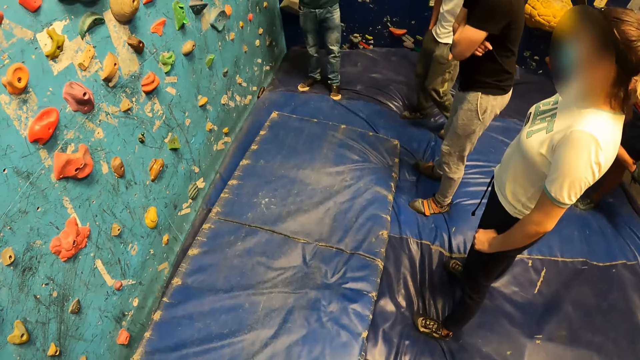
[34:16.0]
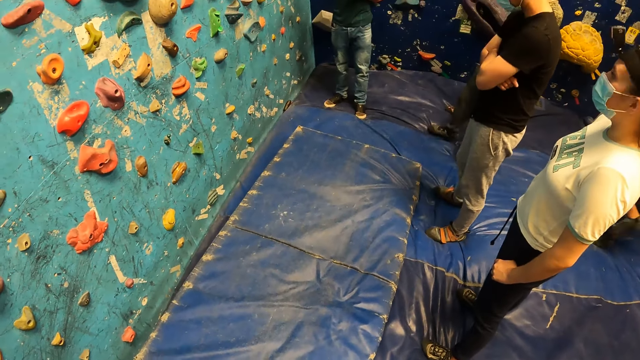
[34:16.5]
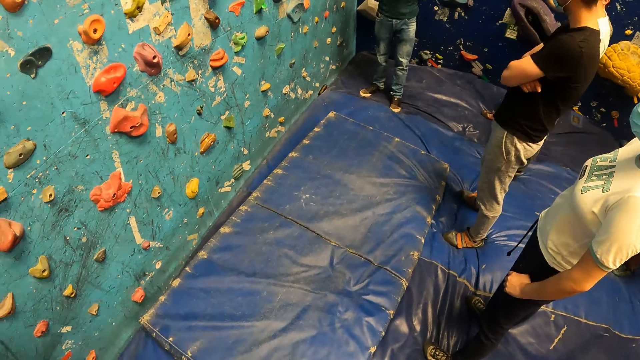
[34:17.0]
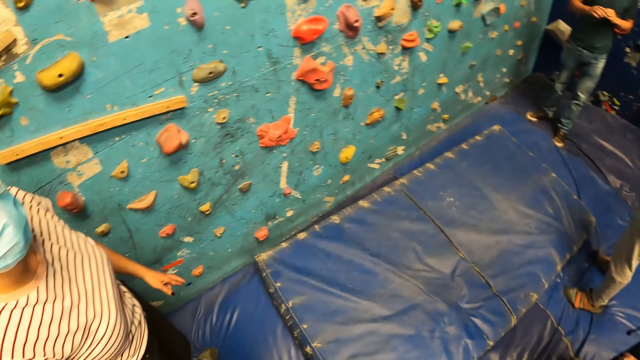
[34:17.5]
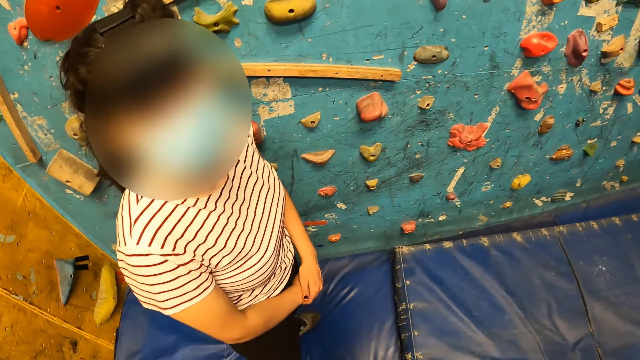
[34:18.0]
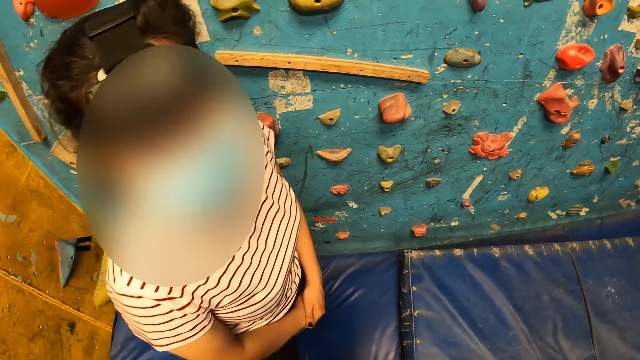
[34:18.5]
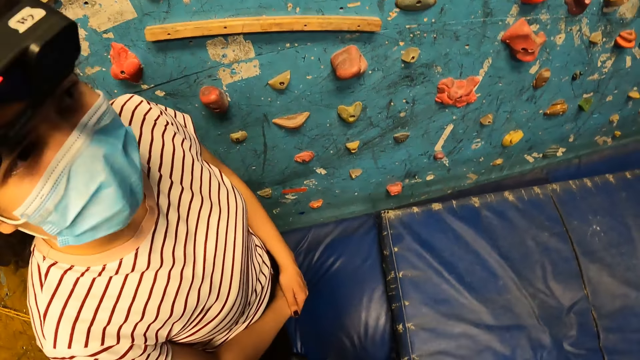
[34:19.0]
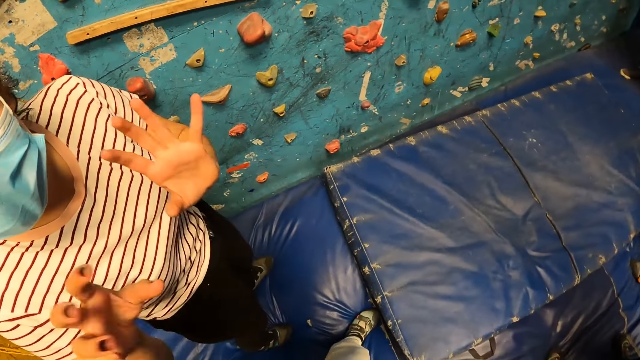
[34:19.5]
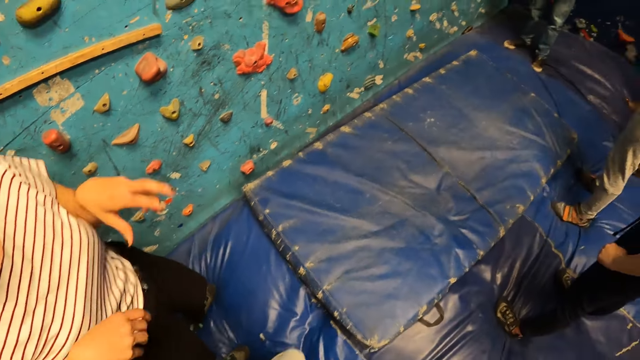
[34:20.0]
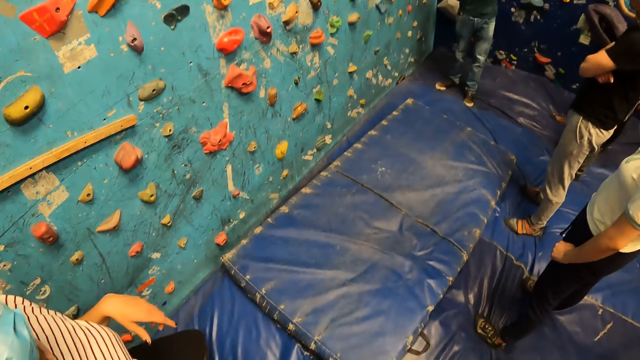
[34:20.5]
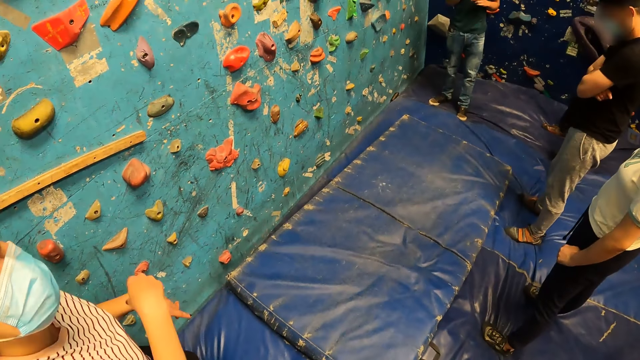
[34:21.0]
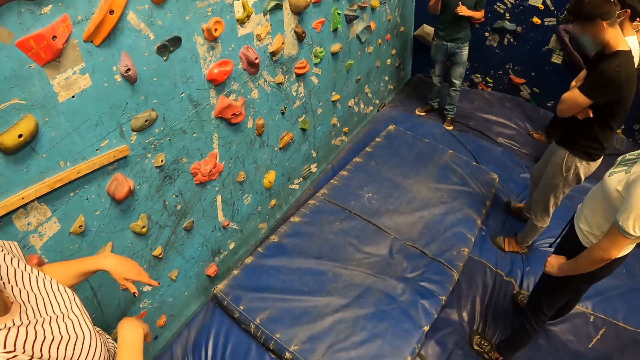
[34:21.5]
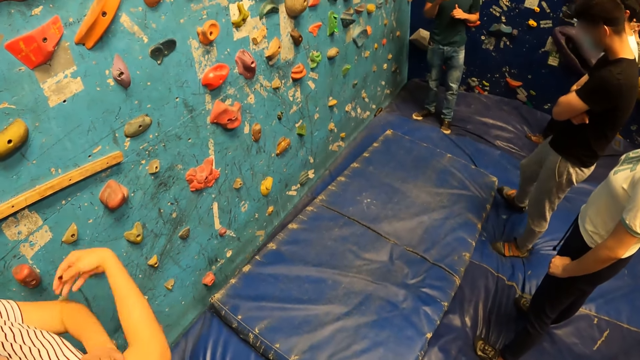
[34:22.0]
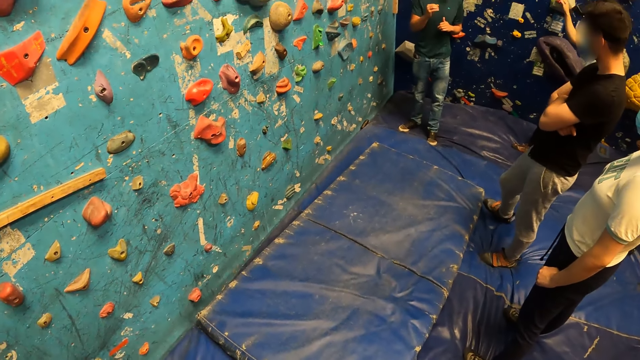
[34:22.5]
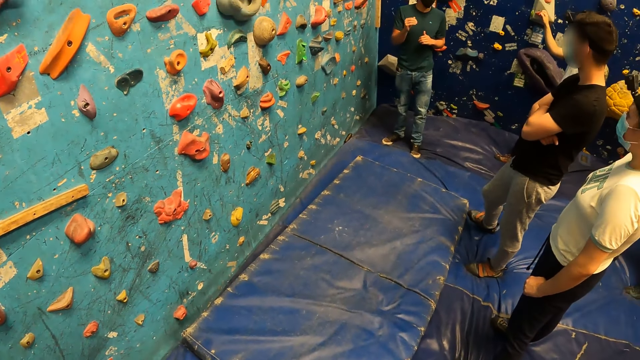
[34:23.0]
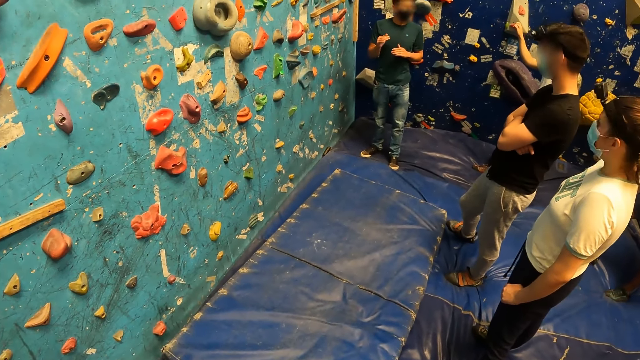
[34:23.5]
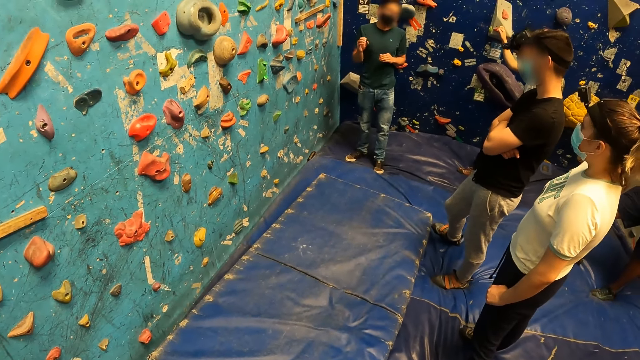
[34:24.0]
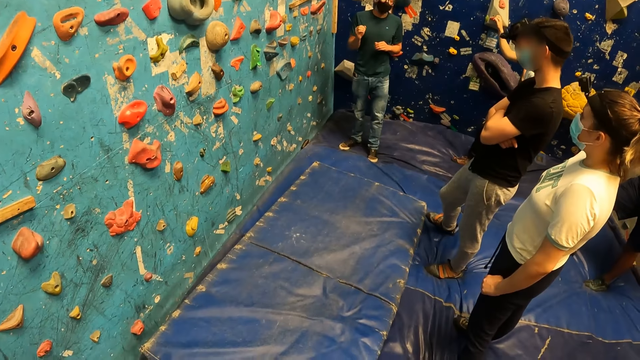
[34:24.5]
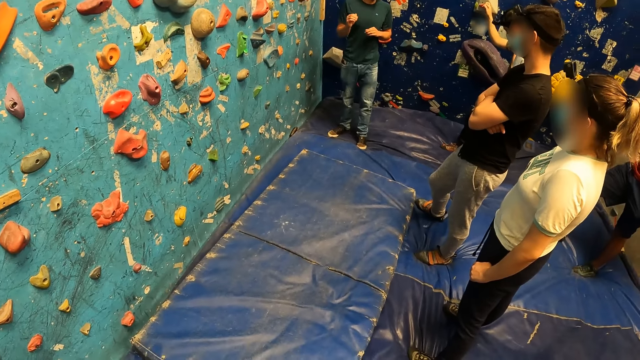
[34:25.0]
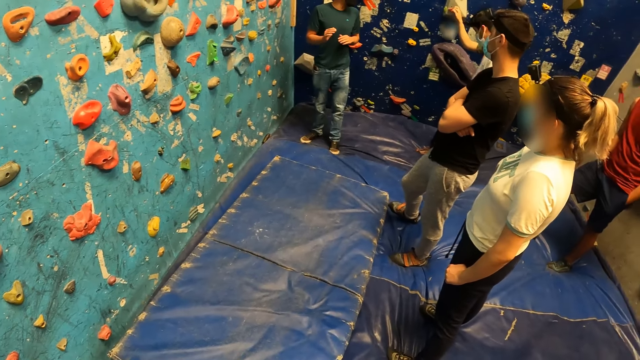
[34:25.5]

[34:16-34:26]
The woman converses with the camera wearer. The woman raises her hands. She drops her hand. She folds her hands.

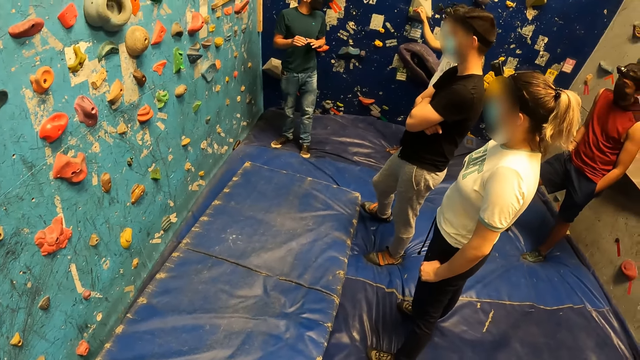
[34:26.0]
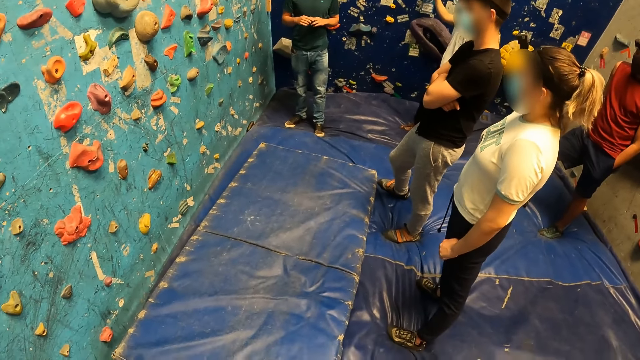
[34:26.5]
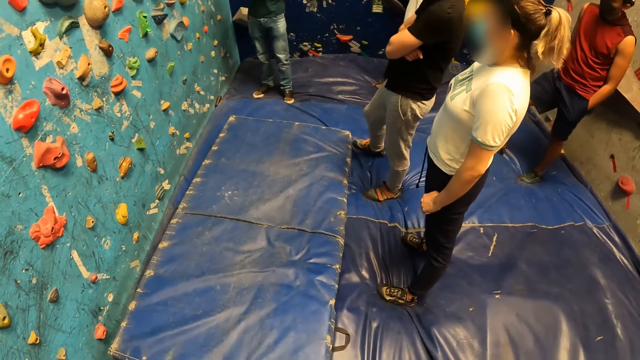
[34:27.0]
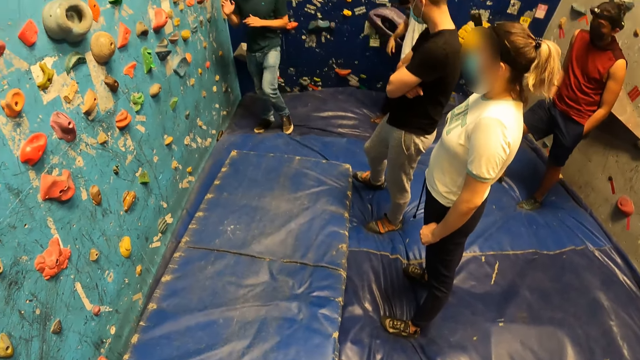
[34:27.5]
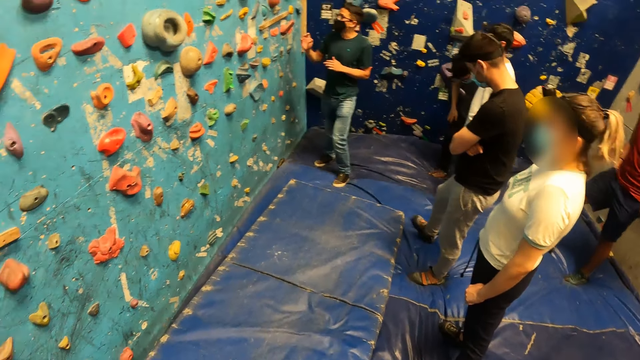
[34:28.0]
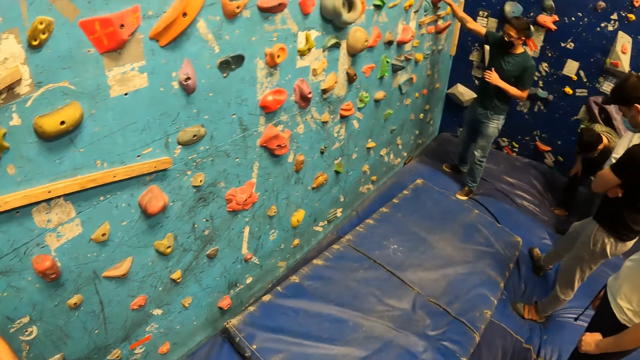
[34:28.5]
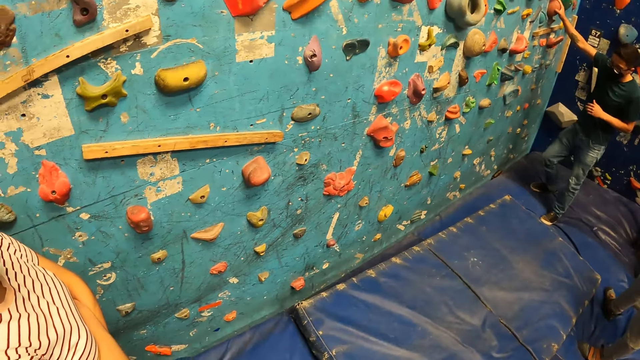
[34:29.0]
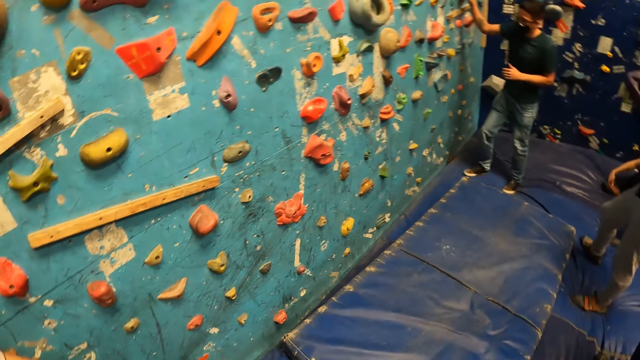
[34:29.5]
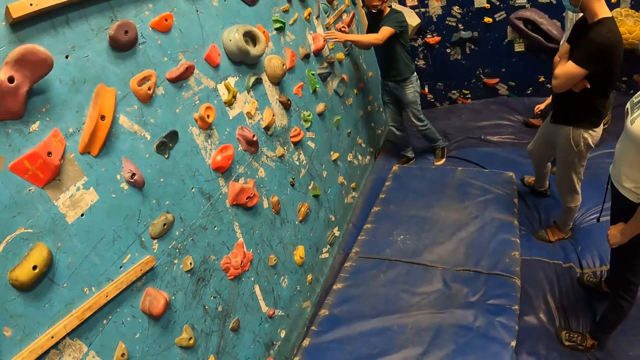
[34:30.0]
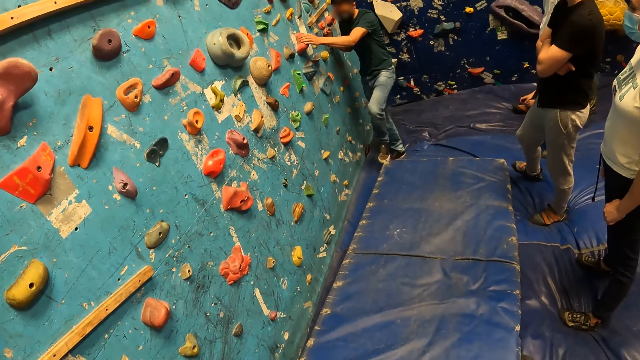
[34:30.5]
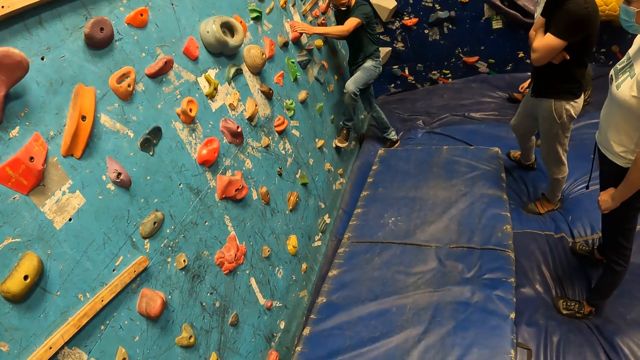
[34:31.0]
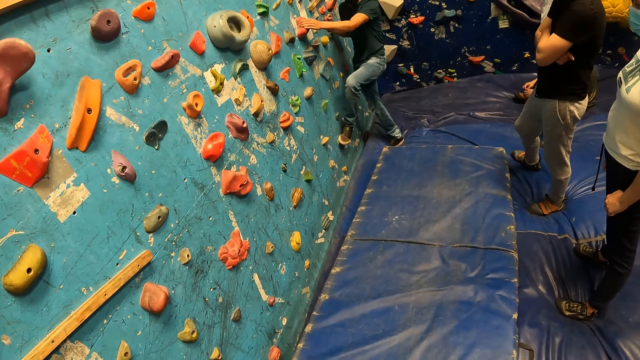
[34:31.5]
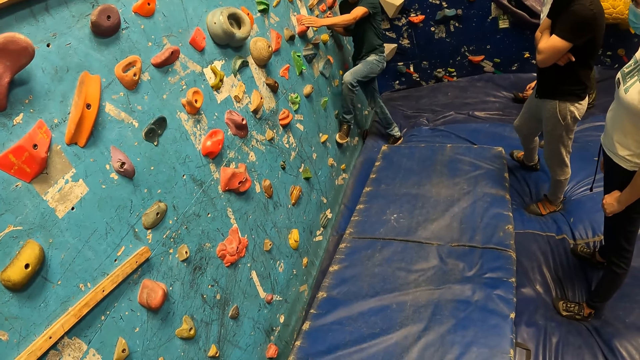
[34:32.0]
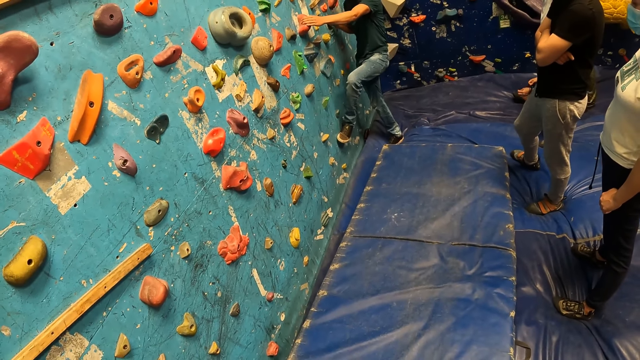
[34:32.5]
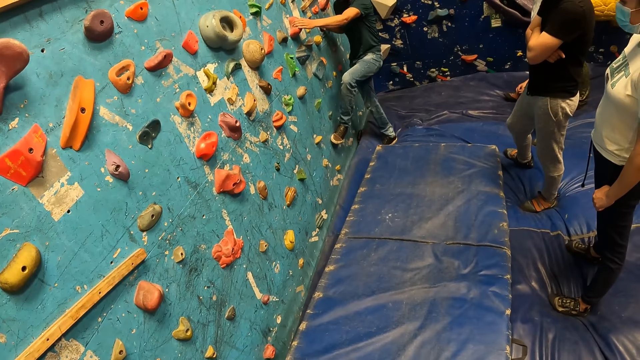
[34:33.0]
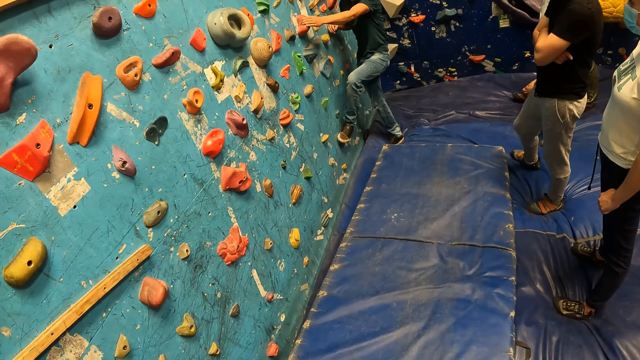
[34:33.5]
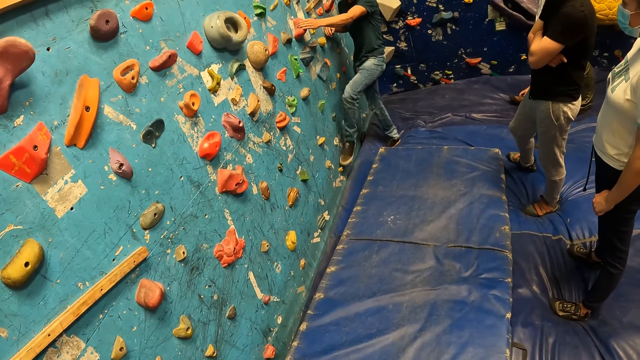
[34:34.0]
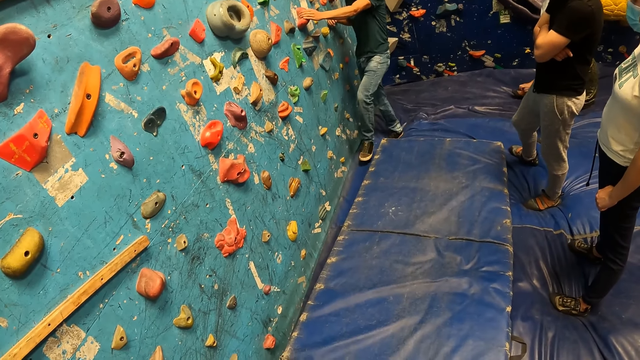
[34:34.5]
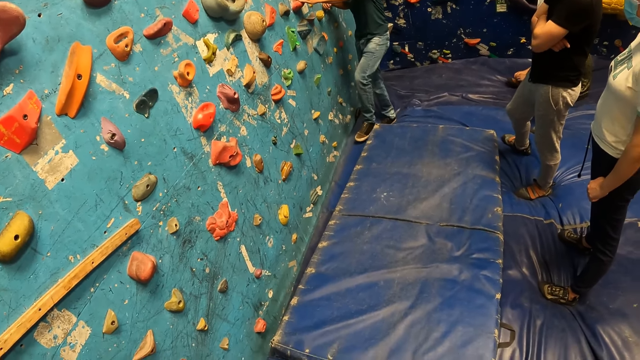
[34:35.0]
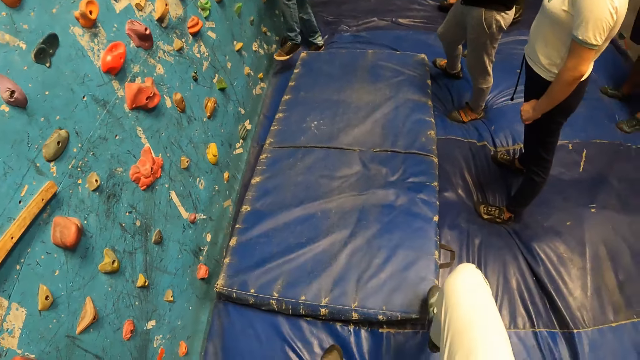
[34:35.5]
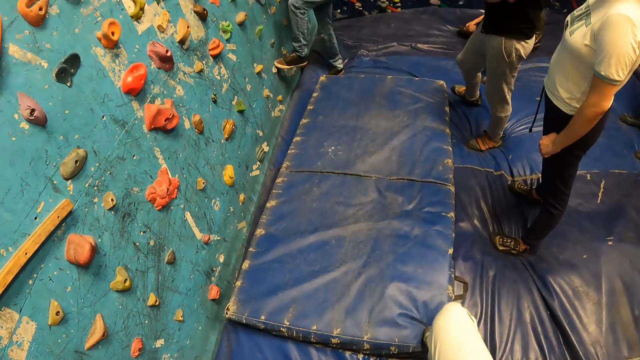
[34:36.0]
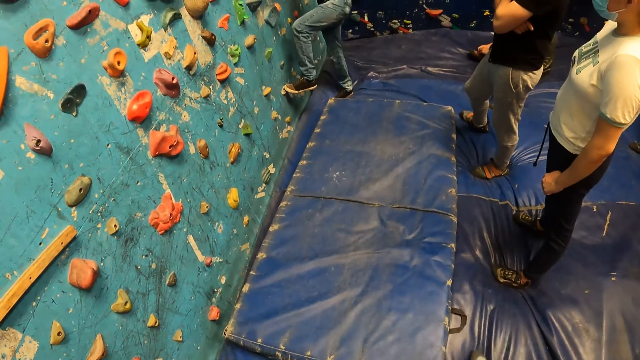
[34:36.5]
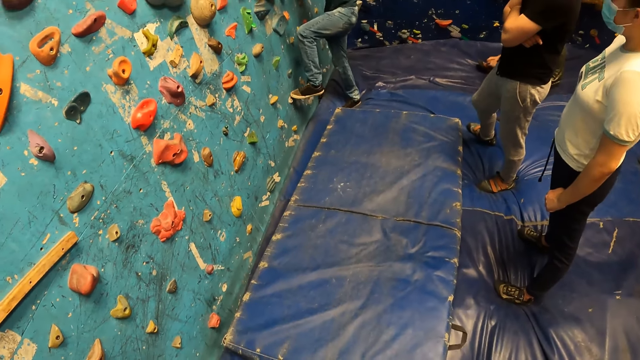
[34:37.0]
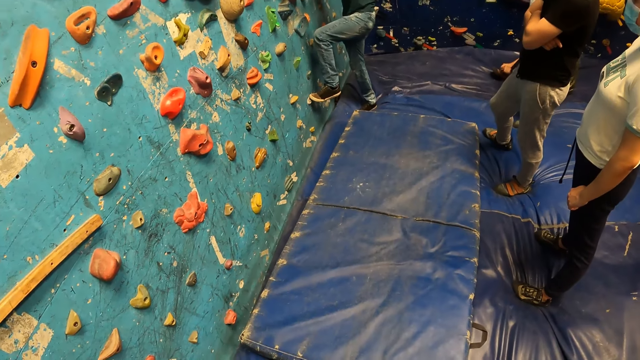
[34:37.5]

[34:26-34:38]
The camera wearer looks around. The bouldering instructor holds a boulder on the bouldering wall with his right hand. He climbs the bouldering wall.
